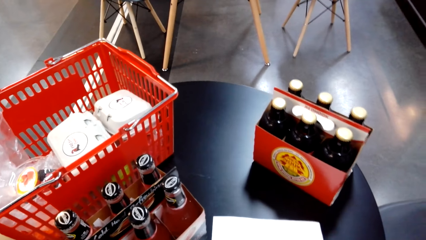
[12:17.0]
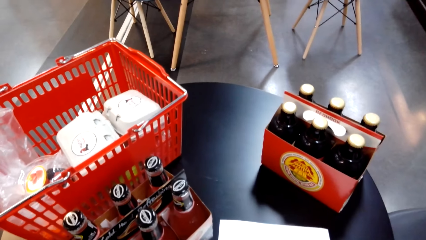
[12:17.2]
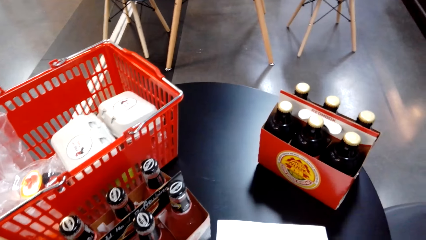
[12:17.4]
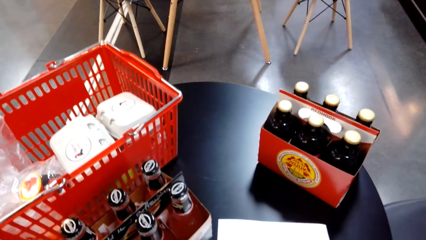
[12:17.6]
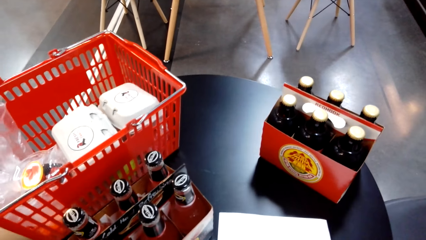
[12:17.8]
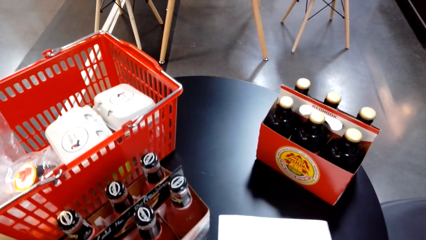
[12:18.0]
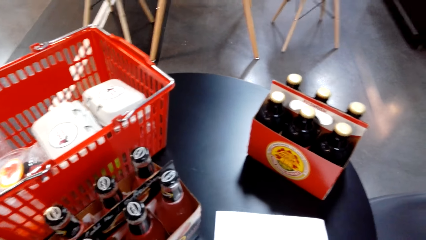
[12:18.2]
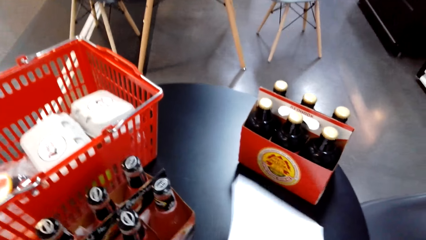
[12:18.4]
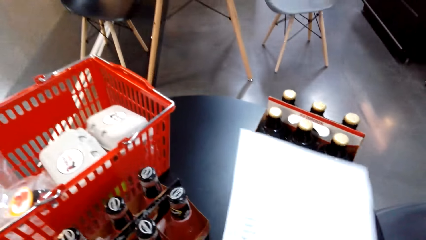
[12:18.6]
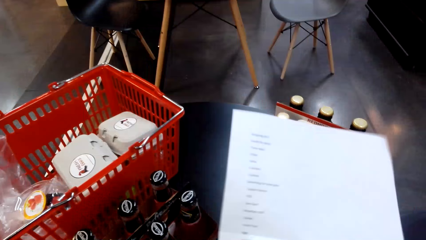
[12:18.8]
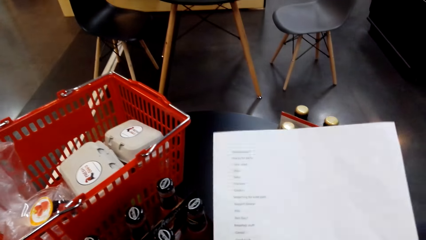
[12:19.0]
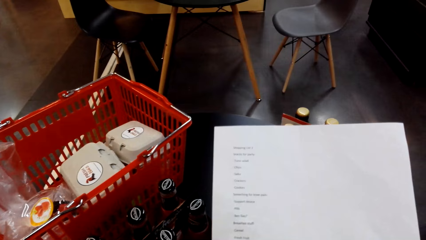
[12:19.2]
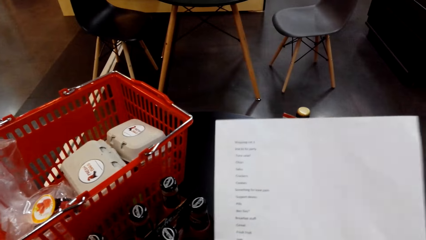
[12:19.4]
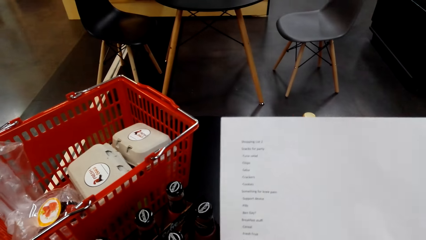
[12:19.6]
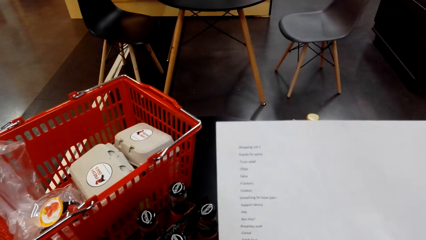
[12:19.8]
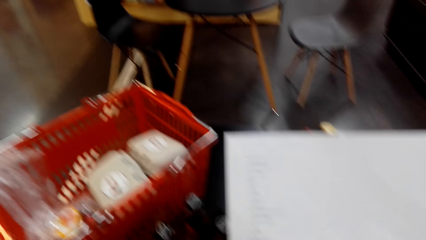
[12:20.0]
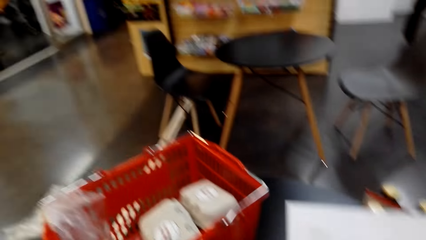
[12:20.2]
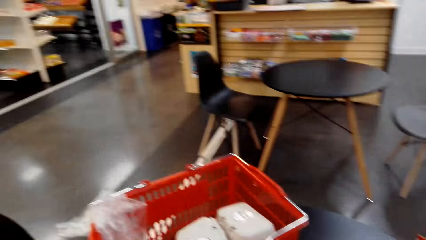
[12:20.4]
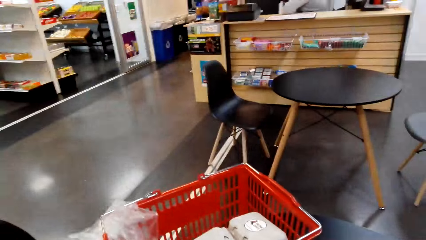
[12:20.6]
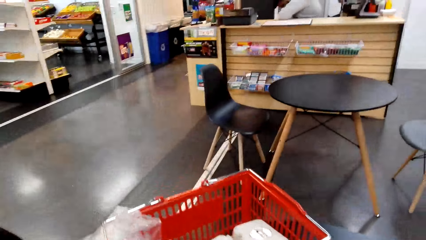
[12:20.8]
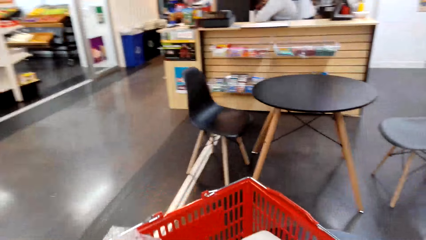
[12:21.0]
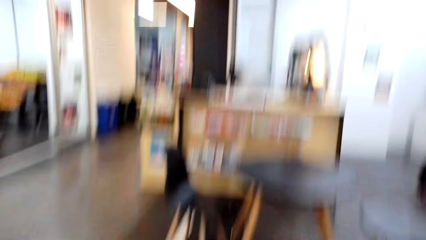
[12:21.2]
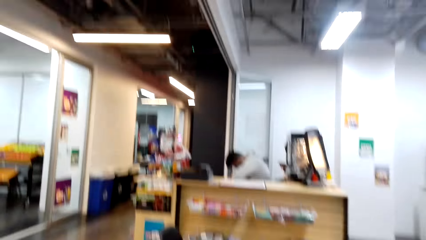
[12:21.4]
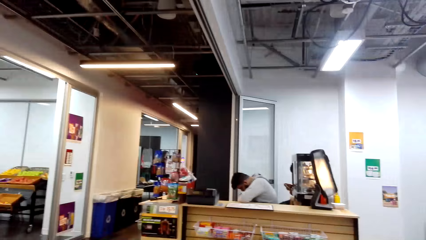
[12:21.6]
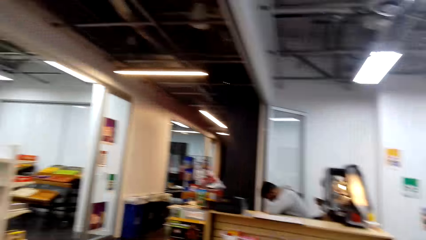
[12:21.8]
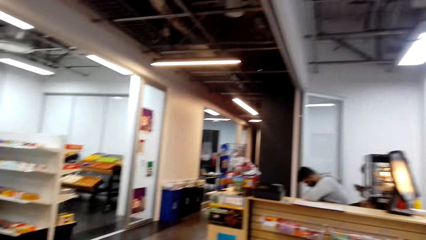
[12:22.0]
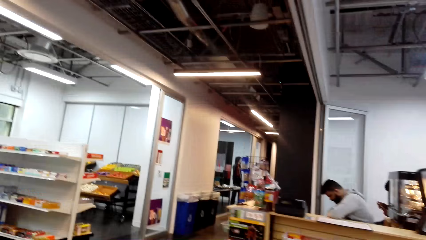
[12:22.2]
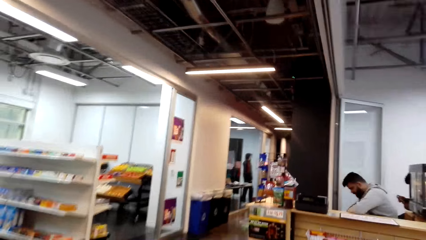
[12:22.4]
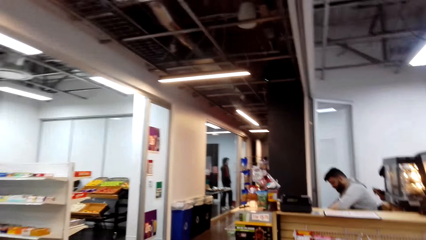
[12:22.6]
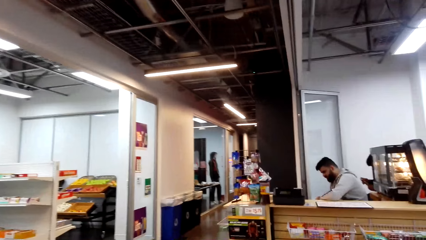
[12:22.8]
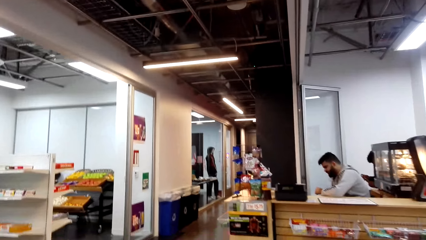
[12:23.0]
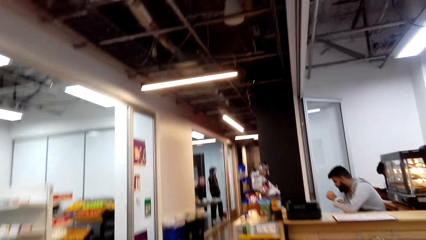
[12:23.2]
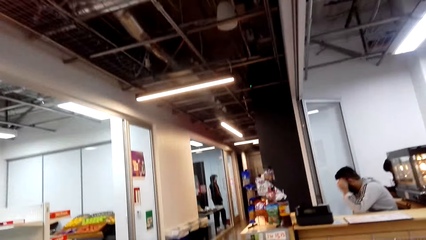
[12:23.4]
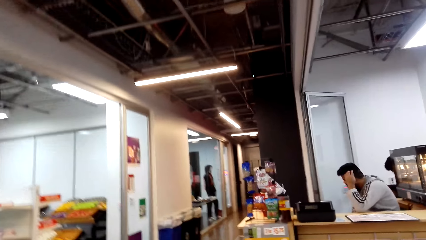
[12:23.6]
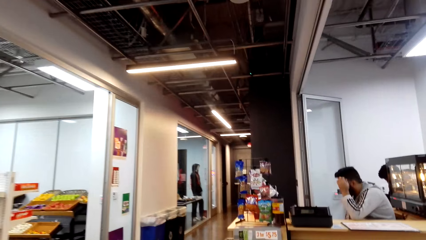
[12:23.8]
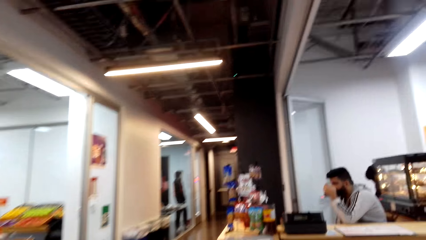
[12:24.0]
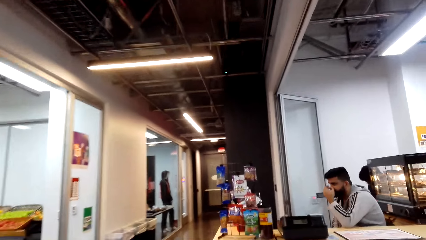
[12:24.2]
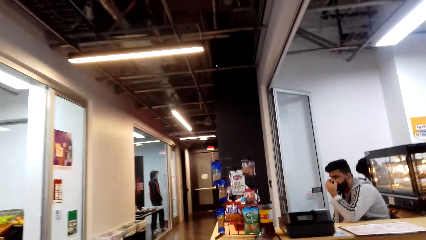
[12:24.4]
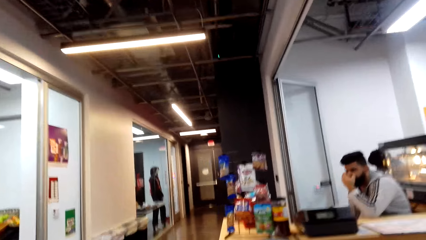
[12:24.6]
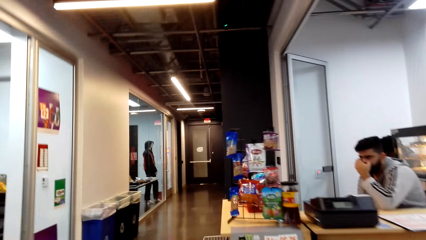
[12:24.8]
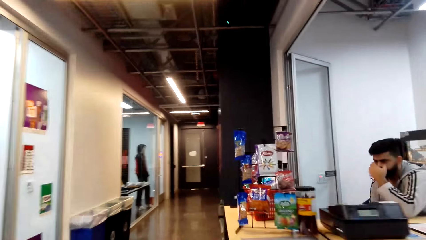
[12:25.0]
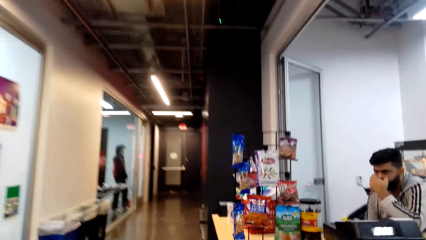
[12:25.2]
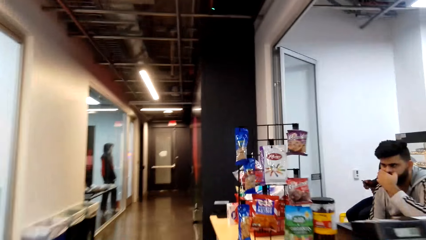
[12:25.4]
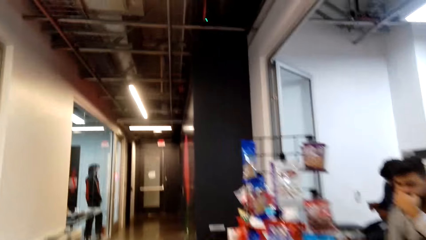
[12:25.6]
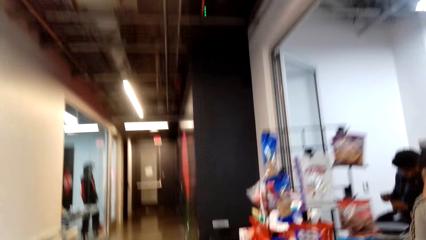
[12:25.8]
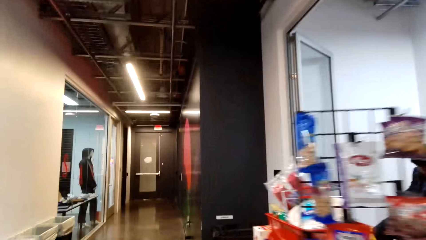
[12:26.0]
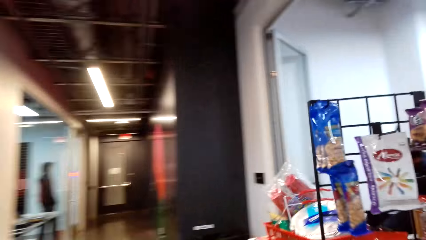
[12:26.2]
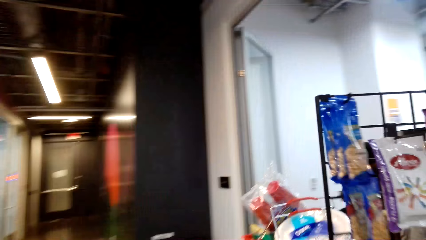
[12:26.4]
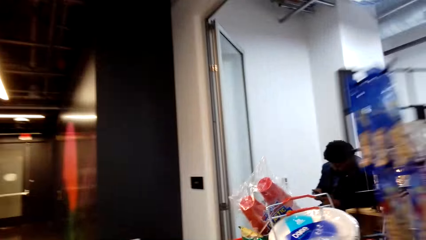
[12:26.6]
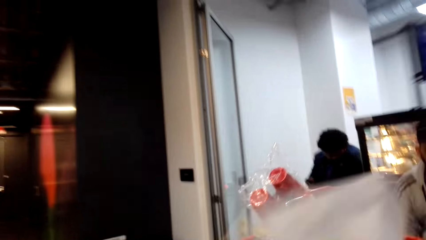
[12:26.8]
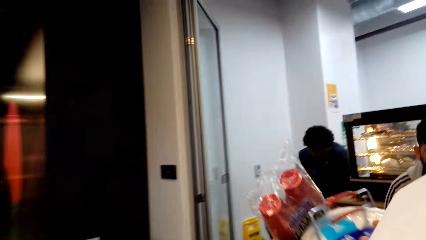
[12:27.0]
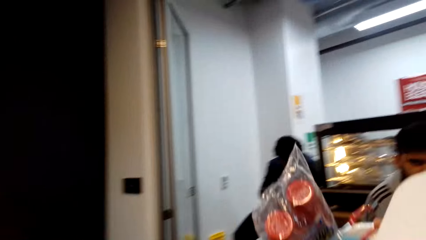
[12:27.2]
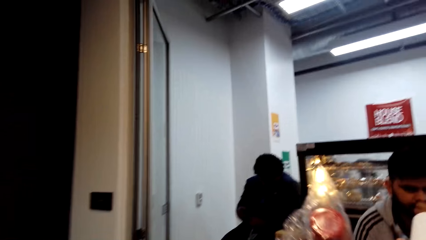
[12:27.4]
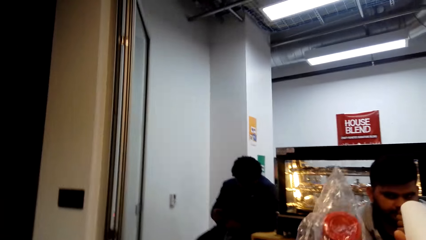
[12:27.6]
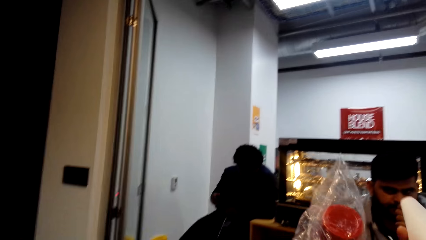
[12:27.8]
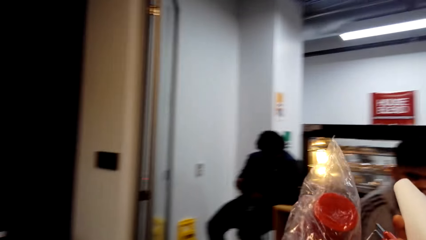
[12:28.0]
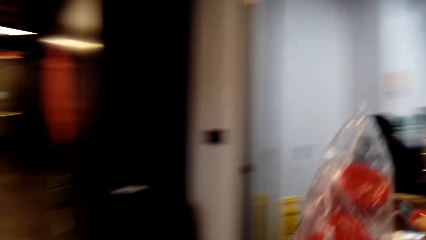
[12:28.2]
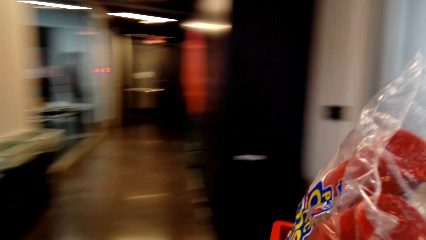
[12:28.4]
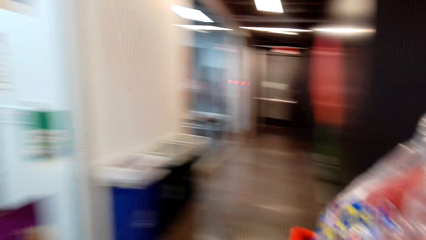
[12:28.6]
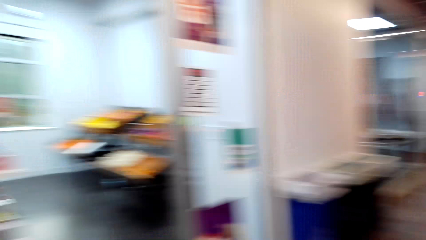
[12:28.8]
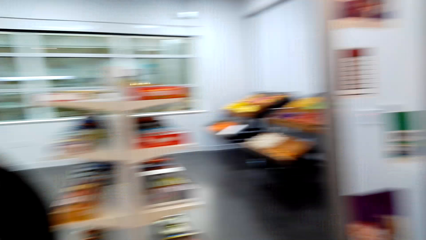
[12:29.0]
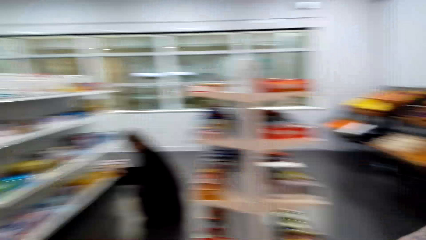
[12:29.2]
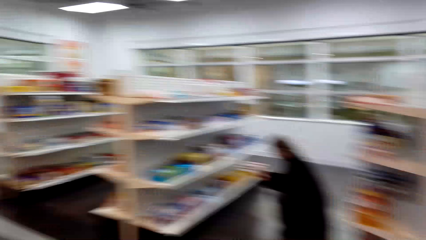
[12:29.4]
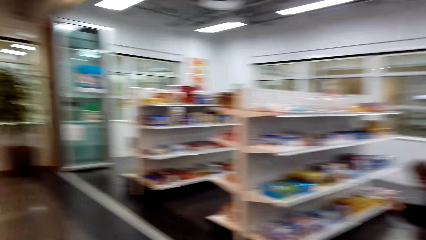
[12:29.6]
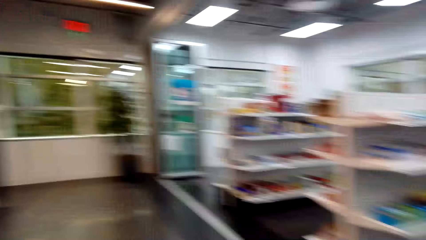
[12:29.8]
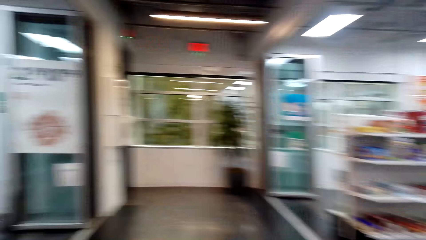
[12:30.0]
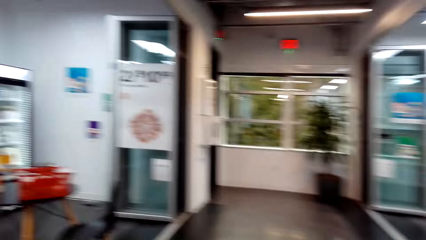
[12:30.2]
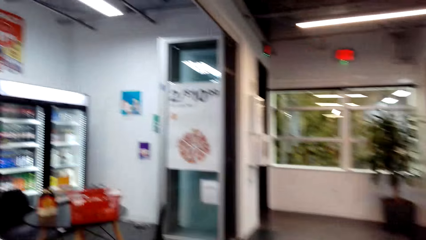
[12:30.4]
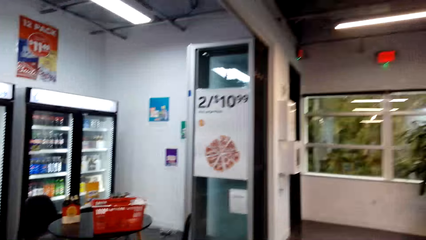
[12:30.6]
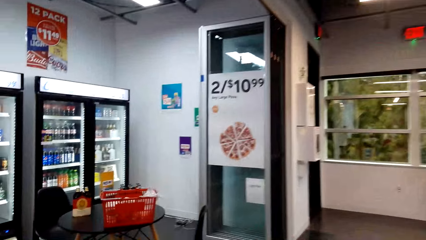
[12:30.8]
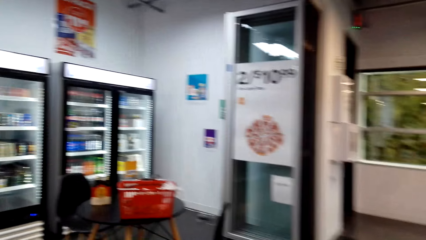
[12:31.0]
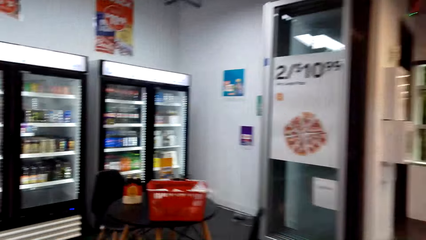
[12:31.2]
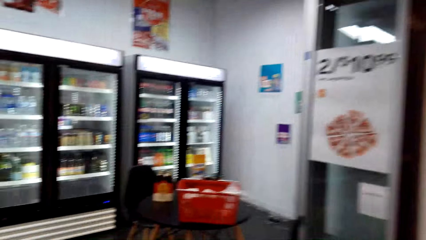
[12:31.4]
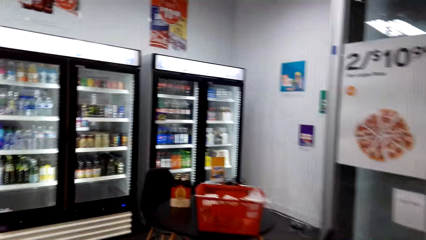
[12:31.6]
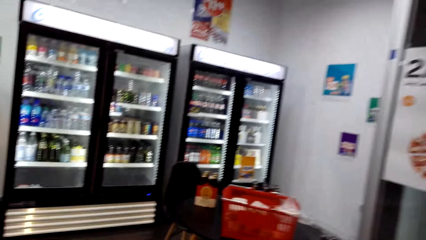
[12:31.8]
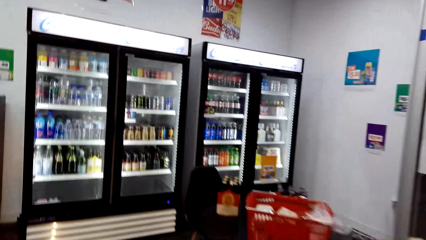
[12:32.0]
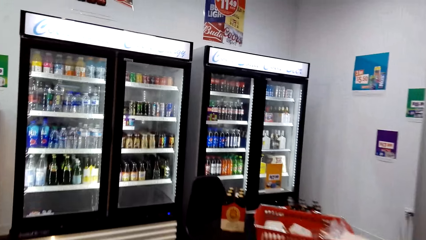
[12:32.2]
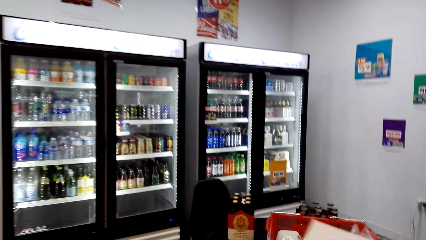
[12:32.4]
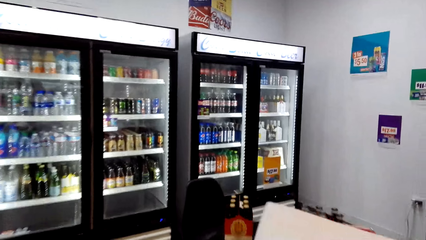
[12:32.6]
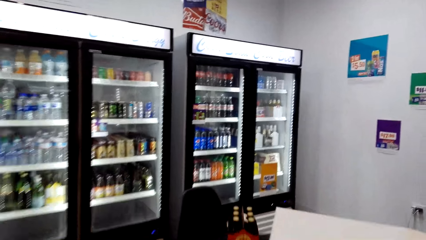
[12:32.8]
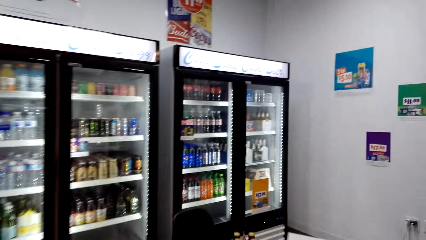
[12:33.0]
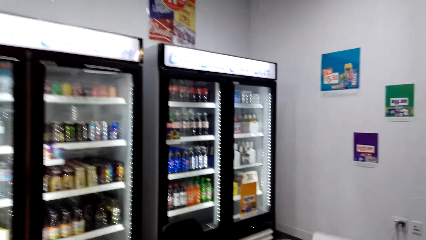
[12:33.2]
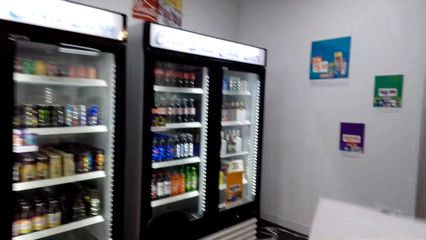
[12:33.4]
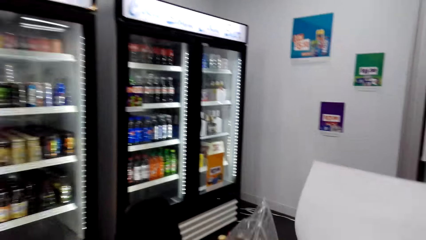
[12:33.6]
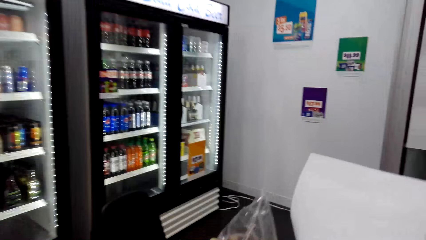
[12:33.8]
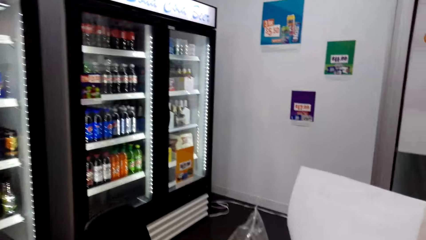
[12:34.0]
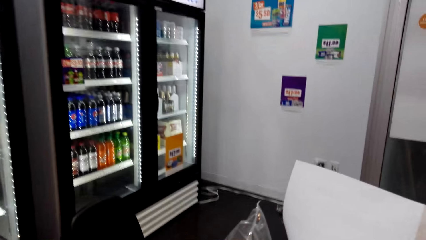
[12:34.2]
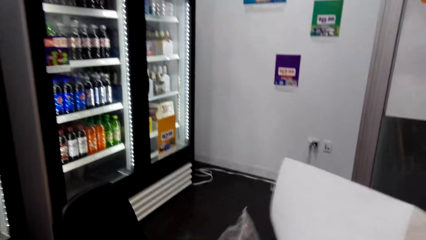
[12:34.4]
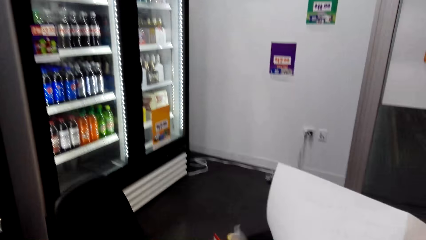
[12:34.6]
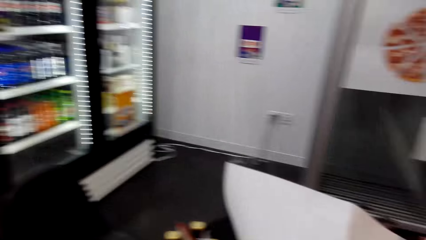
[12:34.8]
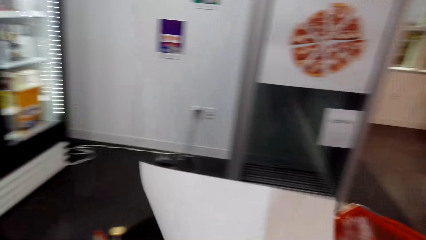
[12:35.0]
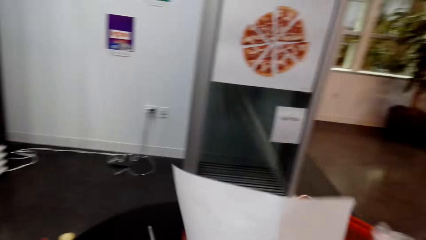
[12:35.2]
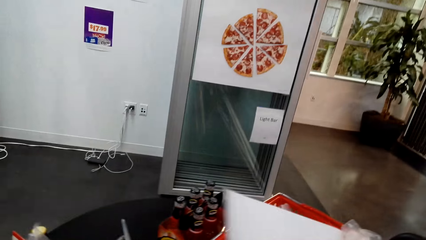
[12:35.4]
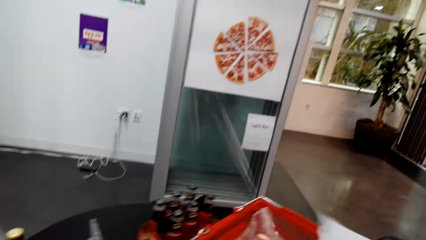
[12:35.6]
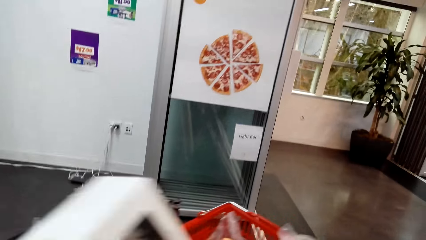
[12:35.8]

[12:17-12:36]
The camera wearer walks around the supermarket. They converse to a man. The camera wearer walks around the supermarket. They hold the record list.
